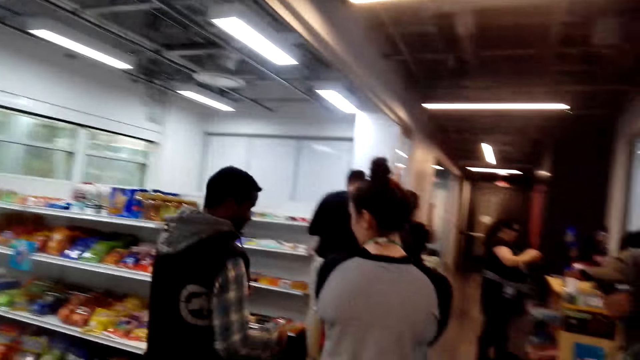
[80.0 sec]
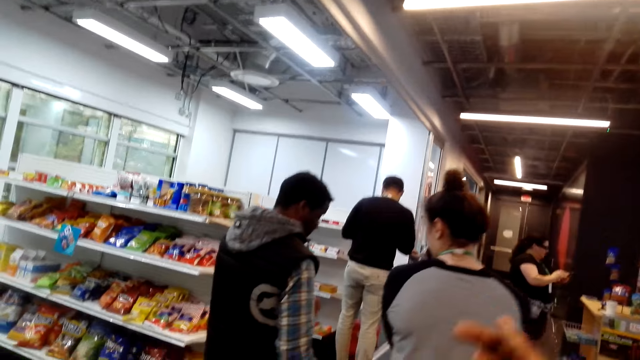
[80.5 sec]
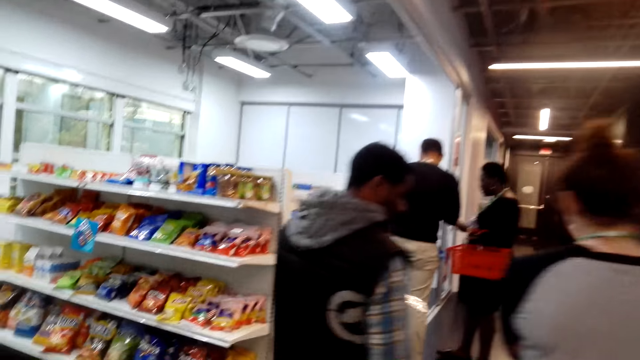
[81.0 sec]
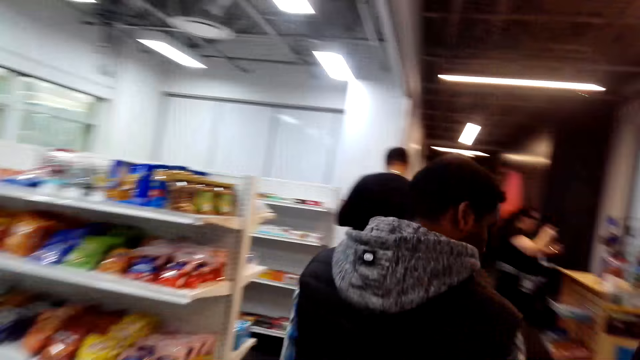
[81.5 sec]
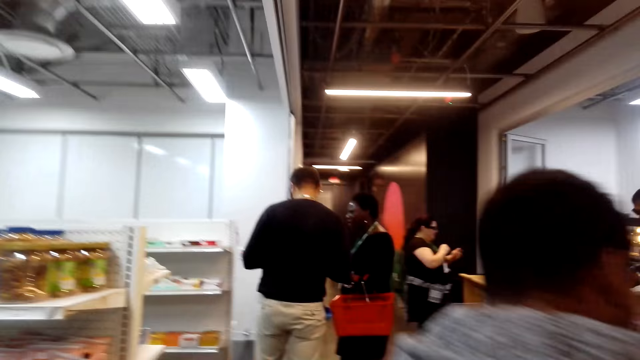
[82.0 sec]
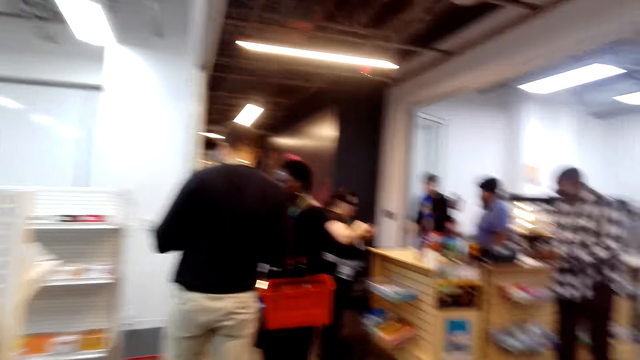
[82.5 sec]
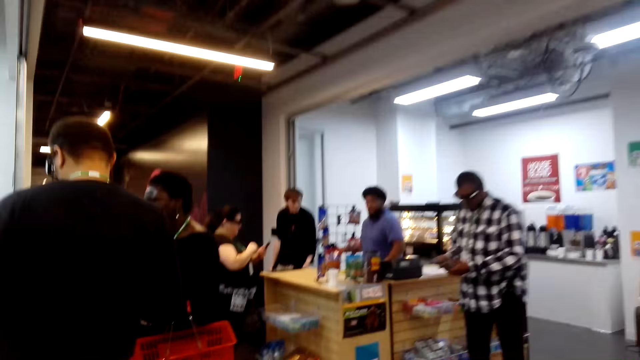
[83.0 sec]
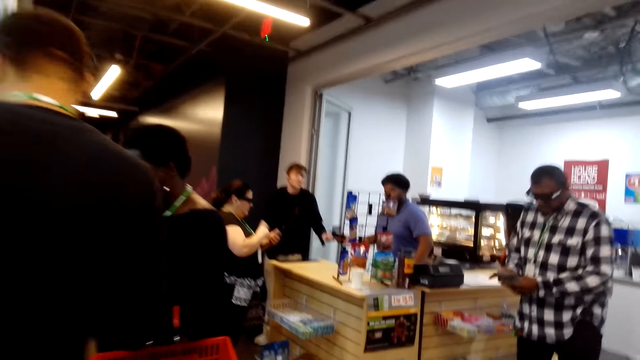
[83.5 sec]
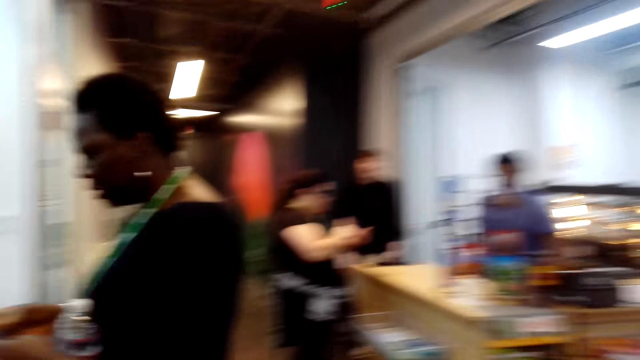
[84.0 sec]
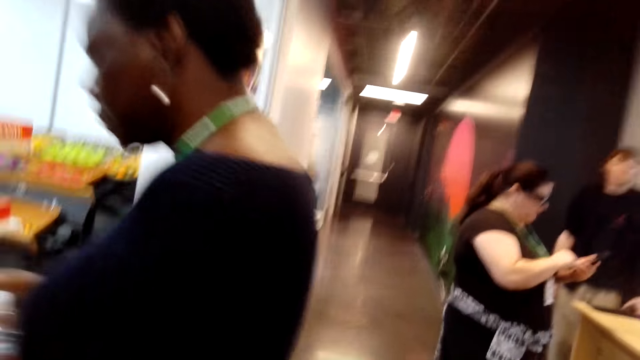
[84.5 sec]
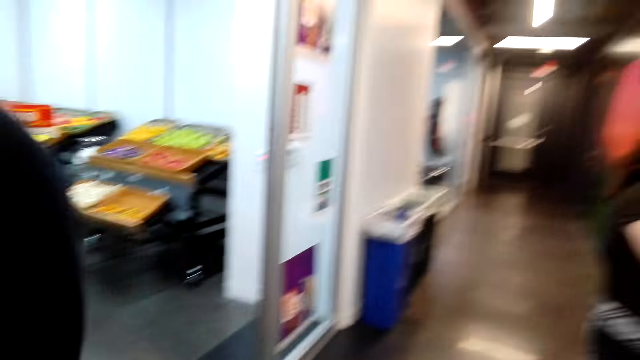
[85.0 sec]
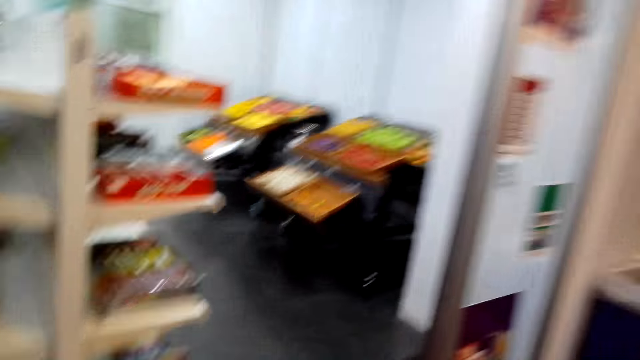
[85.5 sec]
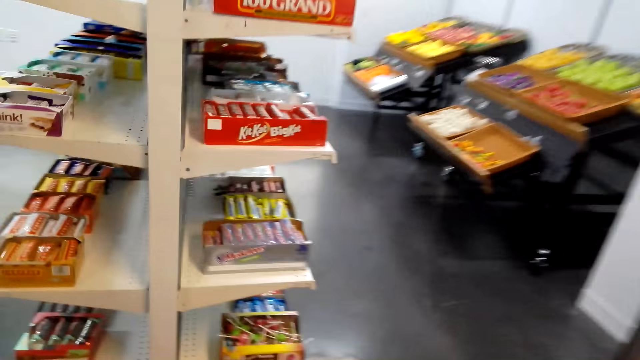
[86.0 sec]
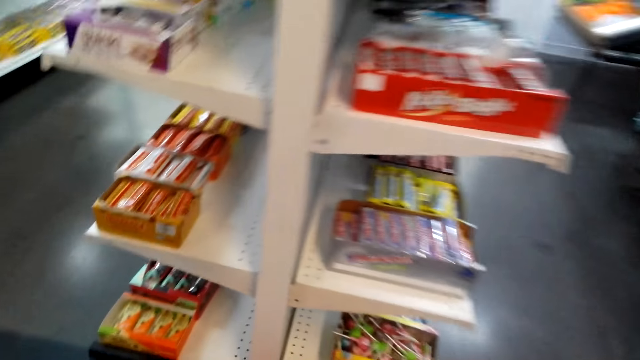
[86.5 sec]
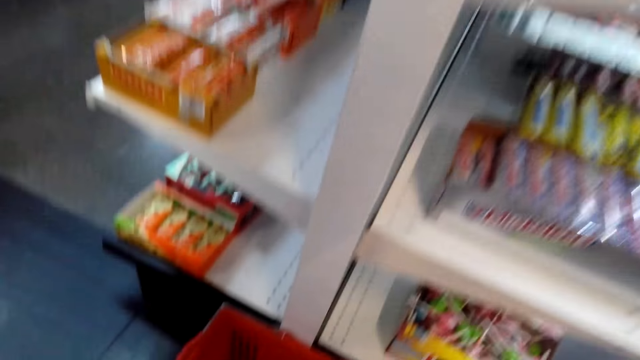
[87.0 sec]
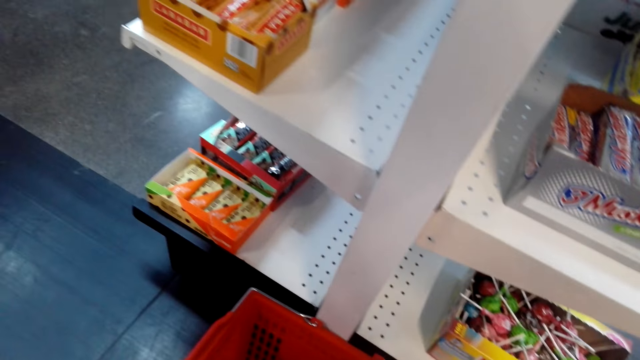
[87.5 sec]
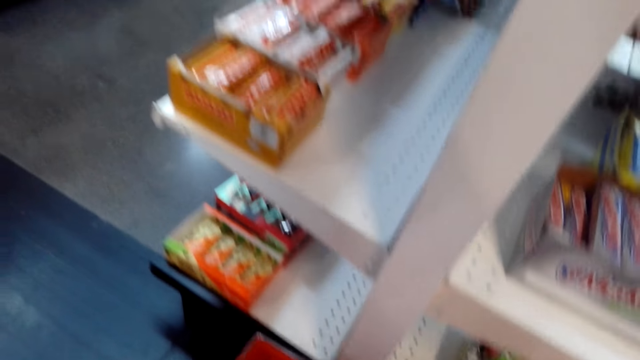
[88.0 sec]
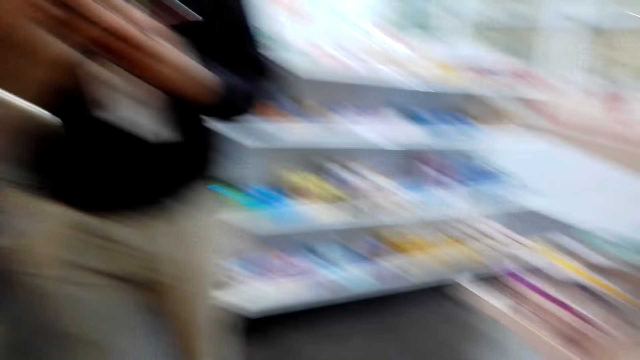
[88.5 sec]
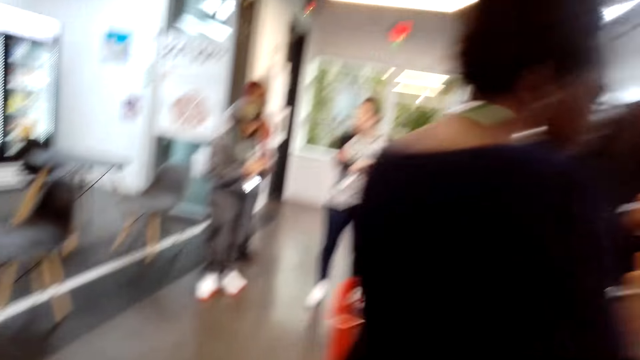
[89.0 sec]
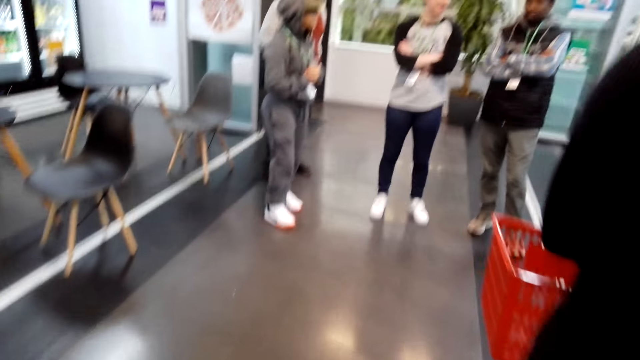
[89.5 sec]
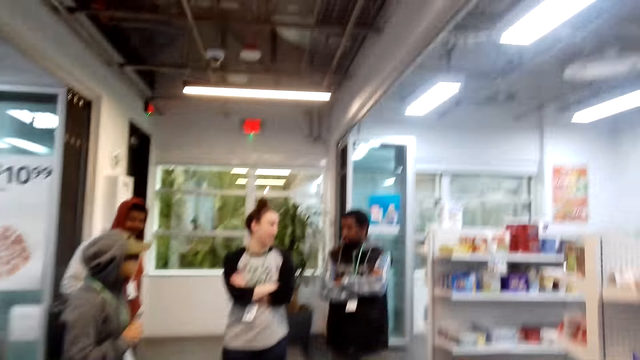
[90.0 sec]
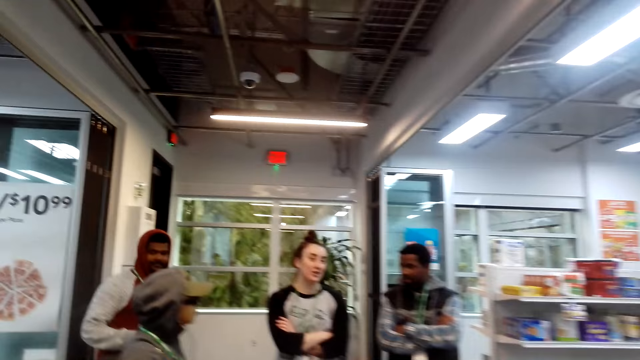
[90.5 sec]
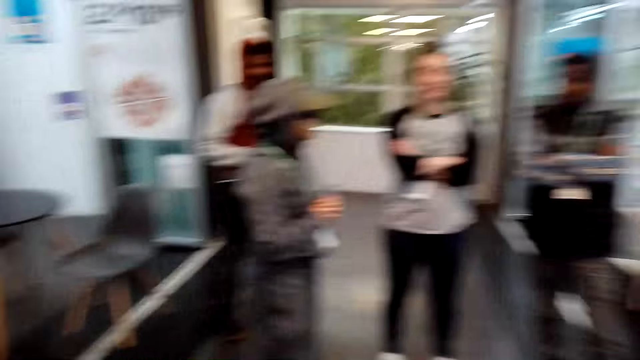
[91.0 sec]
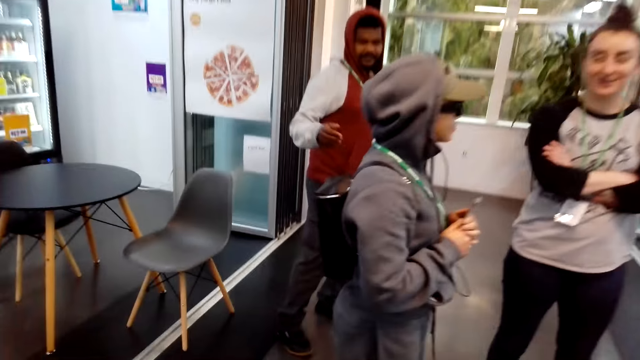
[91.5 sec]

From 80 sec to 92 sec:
The camera wearer bends down. They pick a carrier. They stand up and walk around the shop.

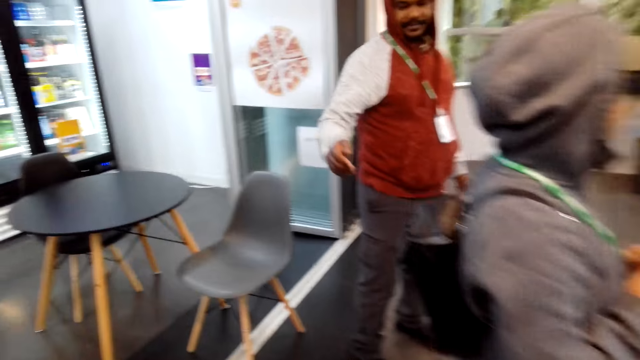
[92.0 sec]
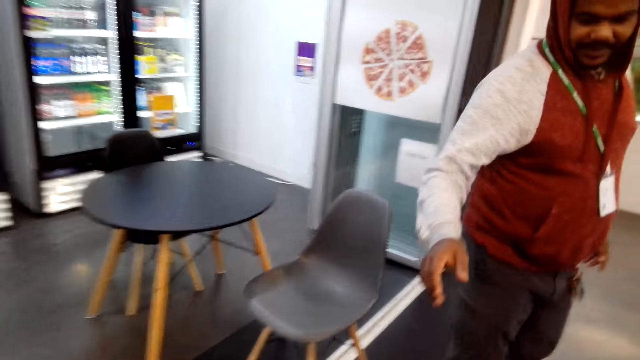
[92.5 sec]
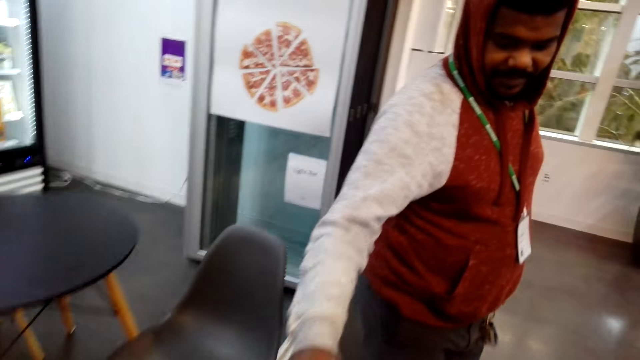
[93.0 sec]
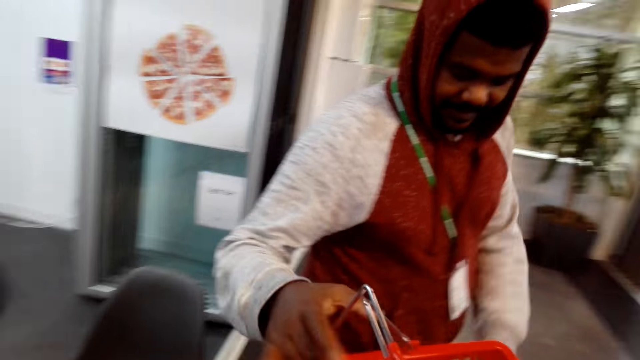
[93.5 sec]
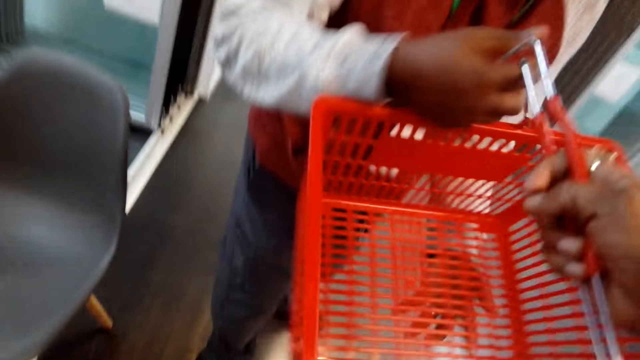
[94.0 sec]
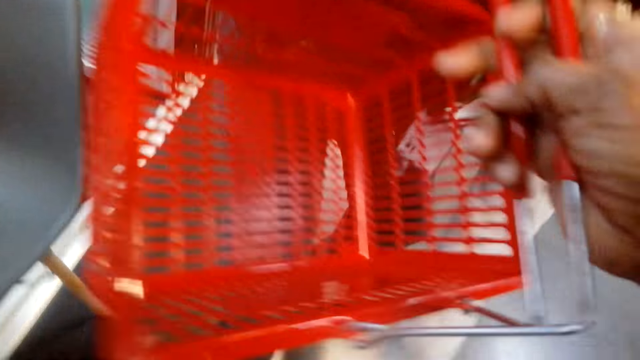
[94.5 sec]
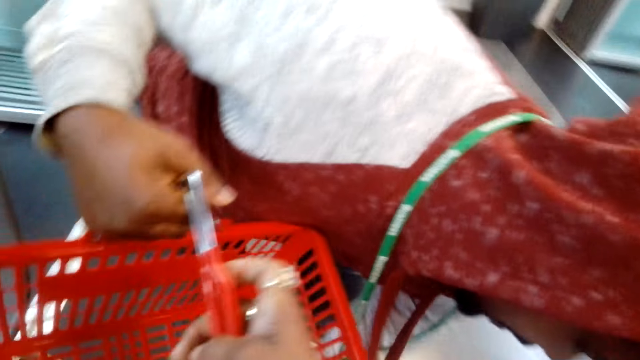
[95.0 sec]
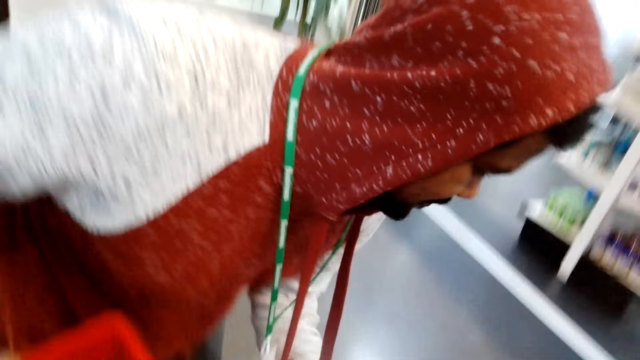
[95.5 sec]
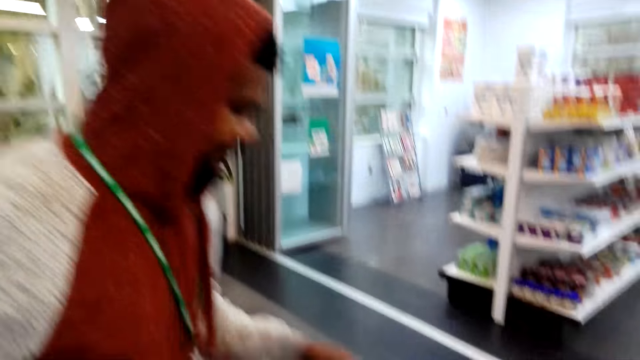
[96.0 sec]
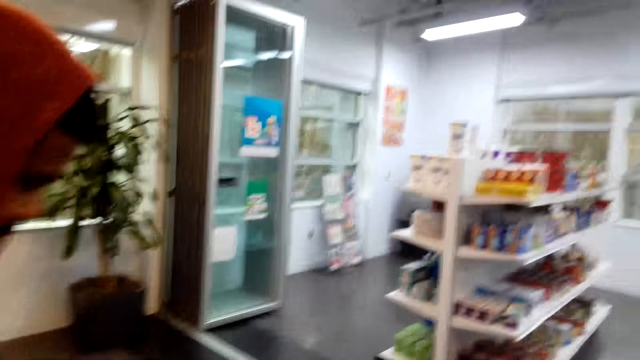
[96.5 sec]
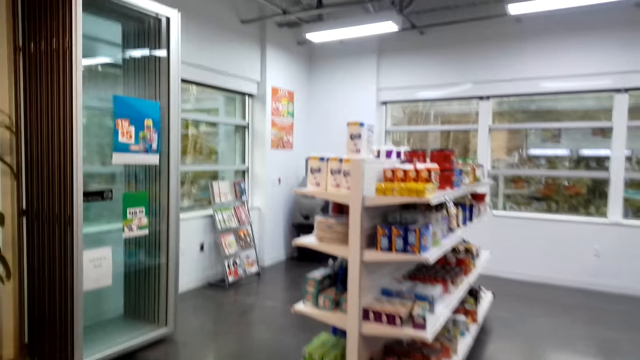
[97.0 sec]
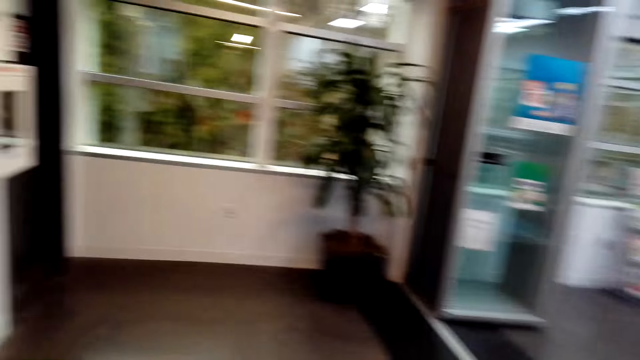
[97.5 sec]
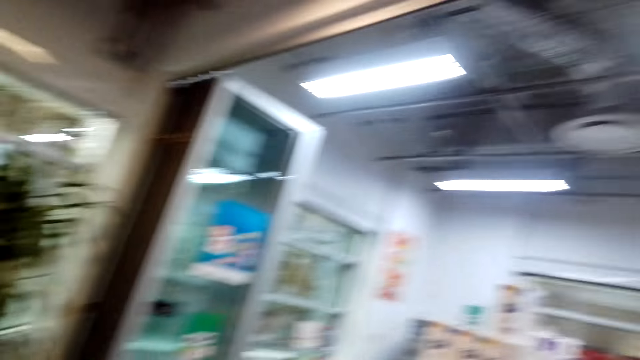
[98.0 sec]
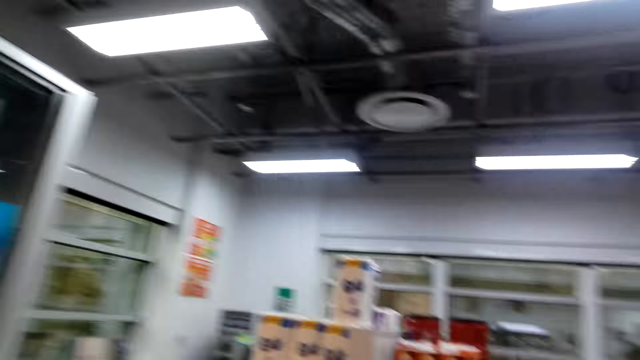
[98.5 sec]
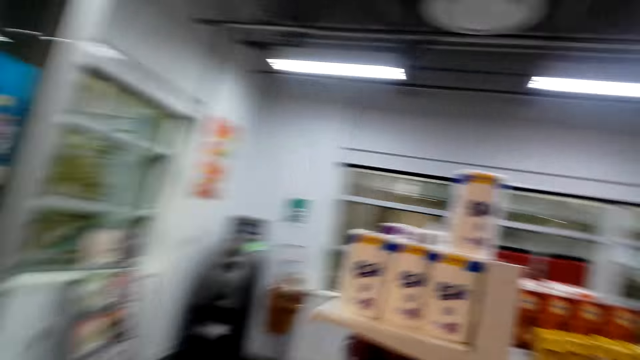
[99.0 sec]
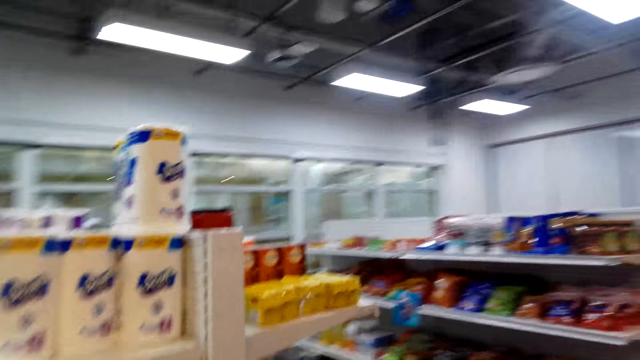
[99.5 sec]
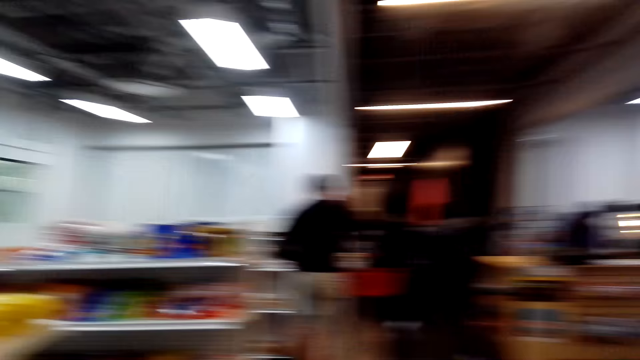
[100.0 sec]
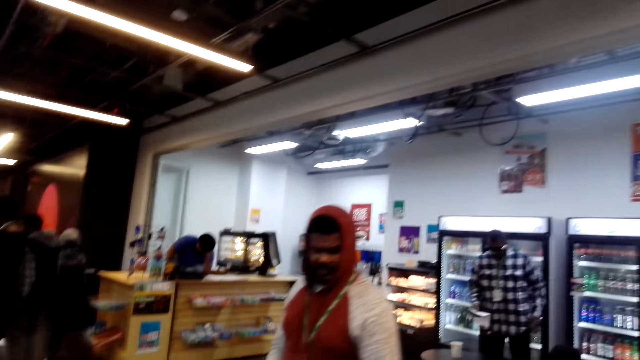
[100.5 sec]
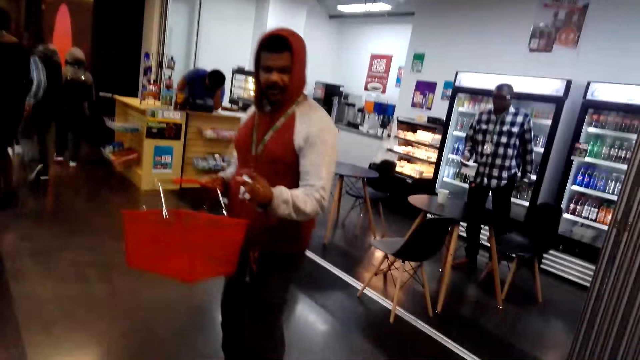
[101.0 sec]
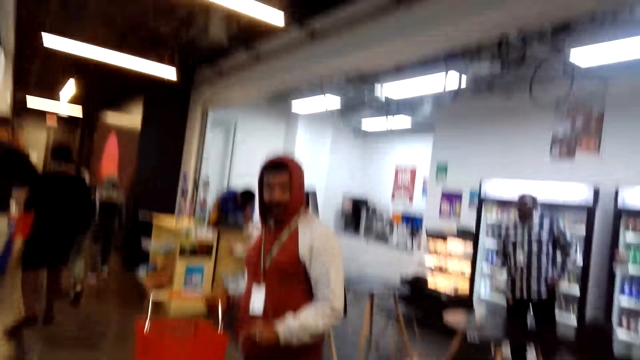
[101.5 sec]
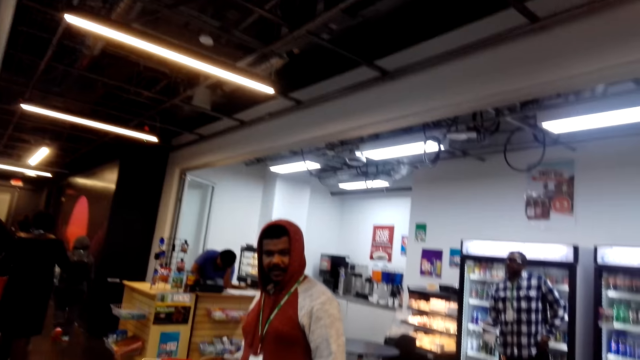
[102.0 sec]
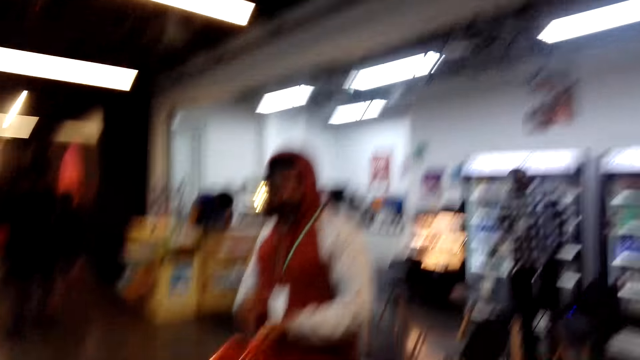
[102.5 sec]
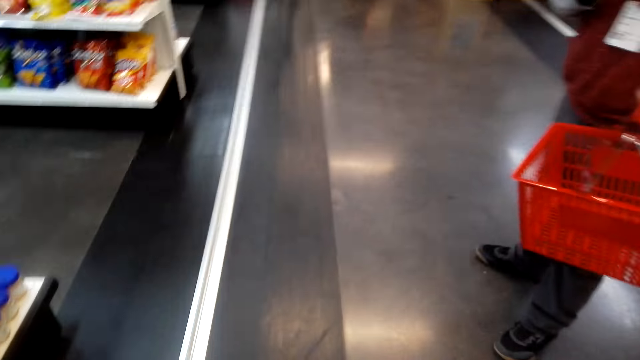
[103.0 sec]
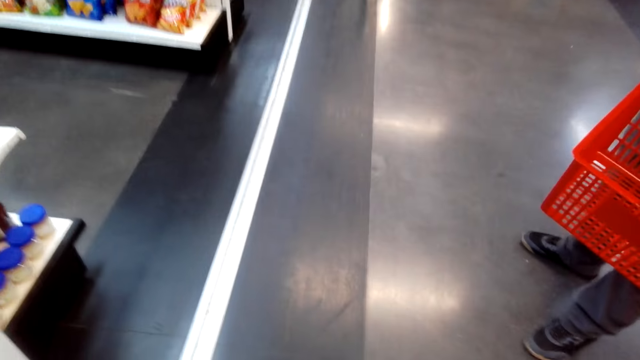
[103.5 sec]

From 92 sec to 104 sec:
A man picks the carrier. The camera wearer drops the carrier. The man picks the carrier. The camera wearer walks around the shop. The man is around the shop. The camera wearer converses with the man.
